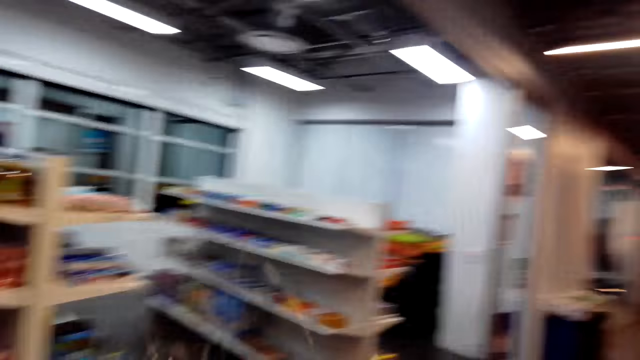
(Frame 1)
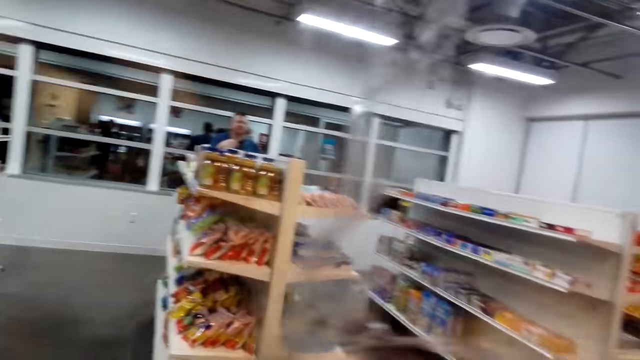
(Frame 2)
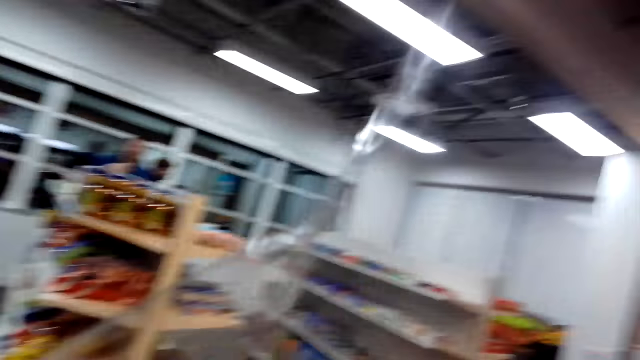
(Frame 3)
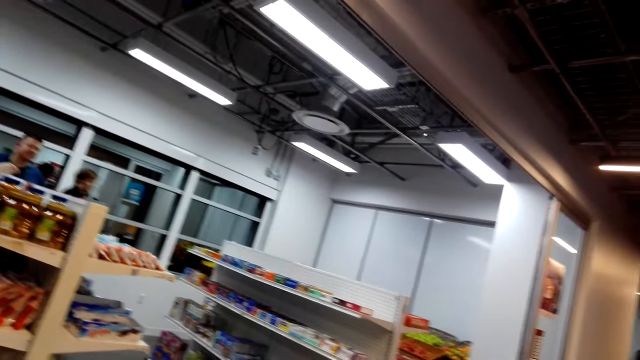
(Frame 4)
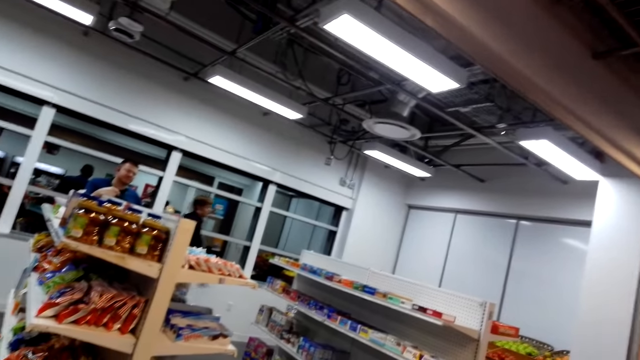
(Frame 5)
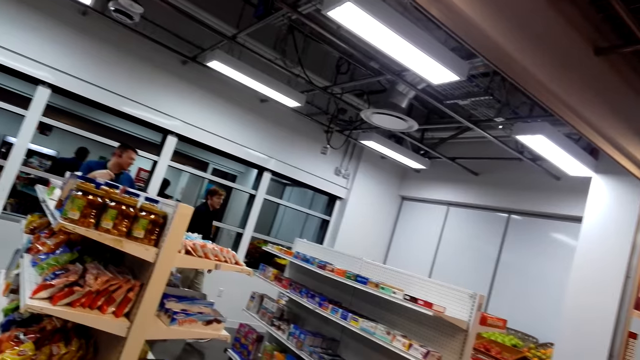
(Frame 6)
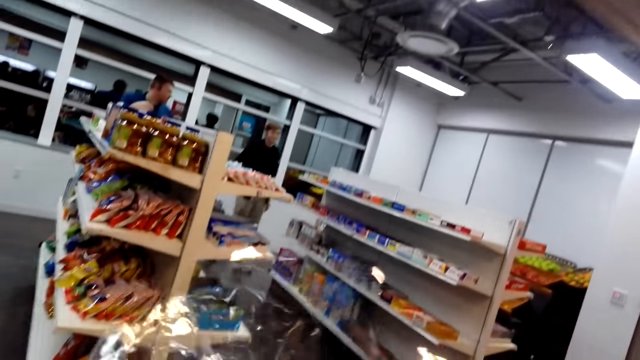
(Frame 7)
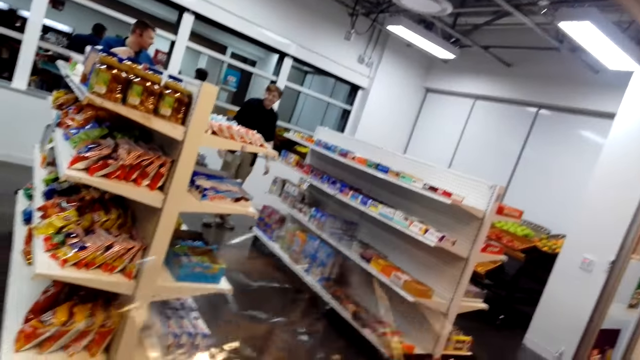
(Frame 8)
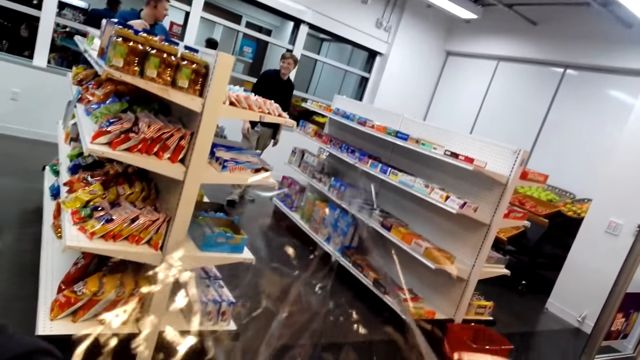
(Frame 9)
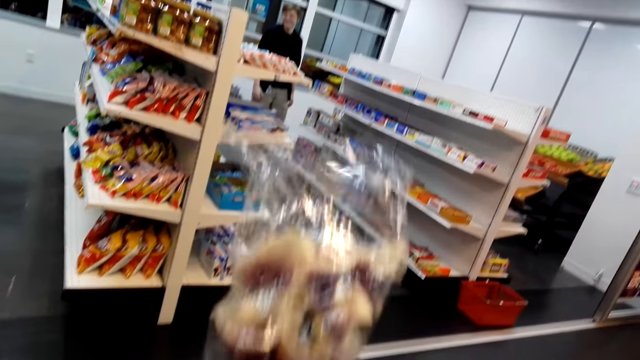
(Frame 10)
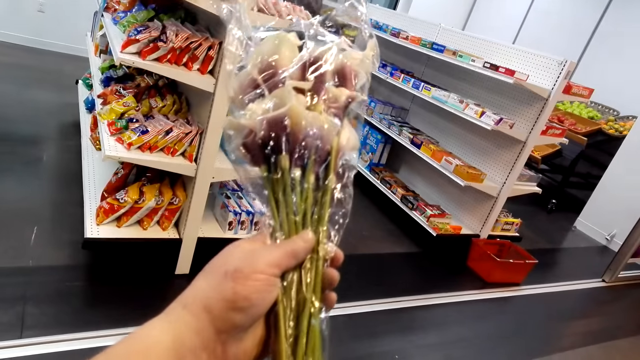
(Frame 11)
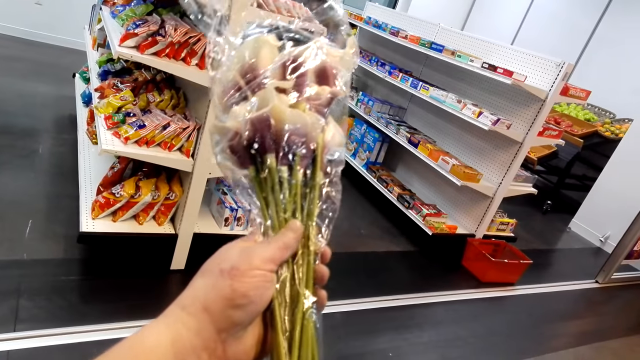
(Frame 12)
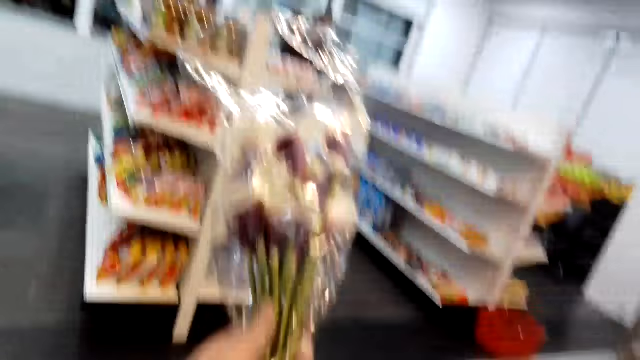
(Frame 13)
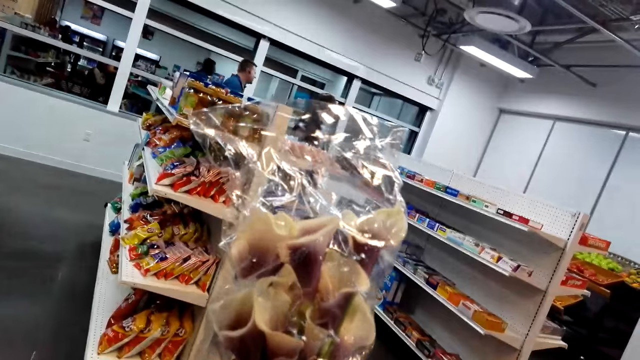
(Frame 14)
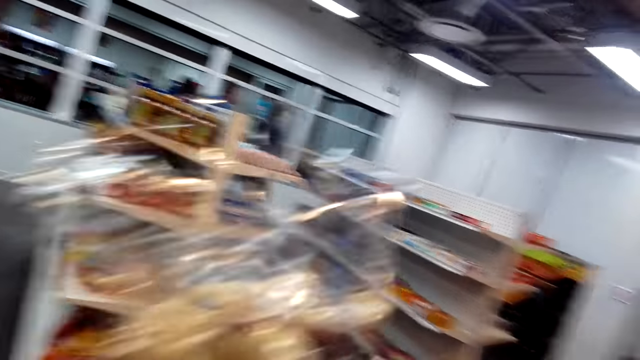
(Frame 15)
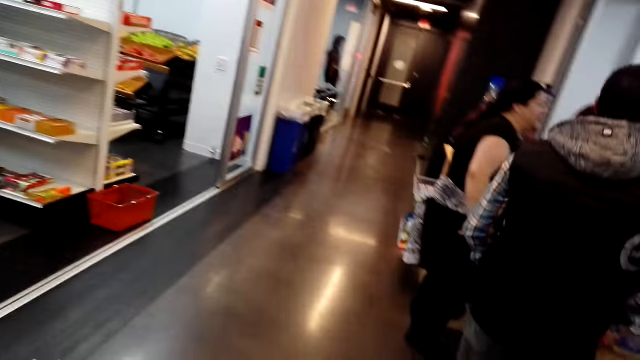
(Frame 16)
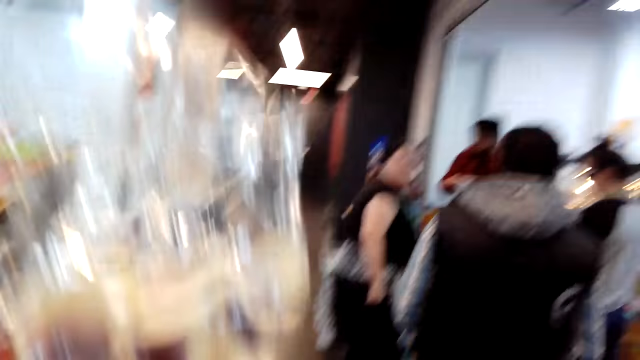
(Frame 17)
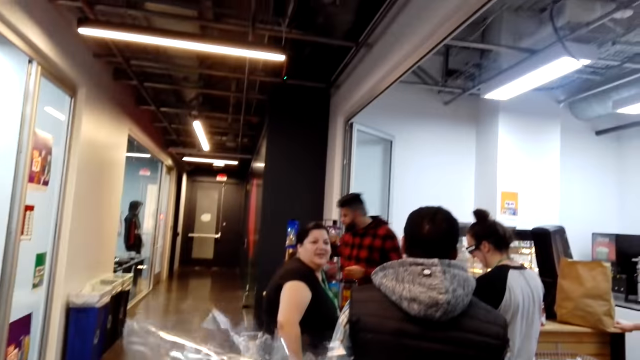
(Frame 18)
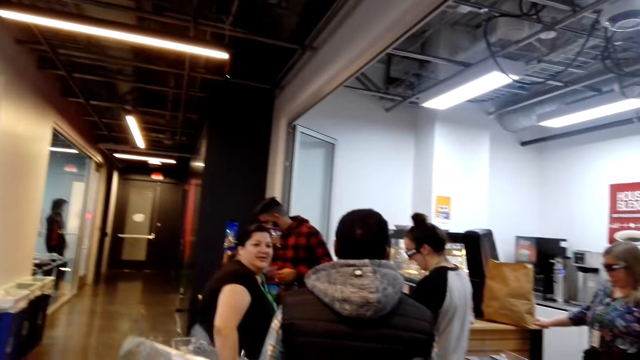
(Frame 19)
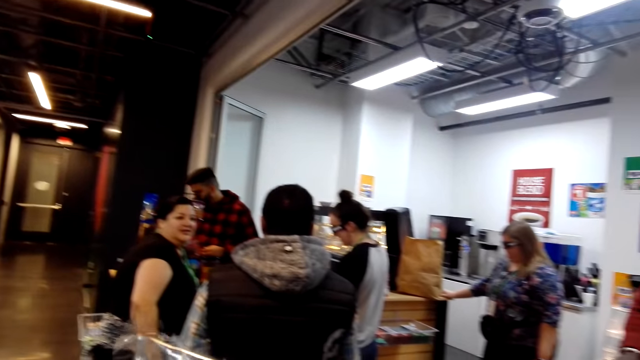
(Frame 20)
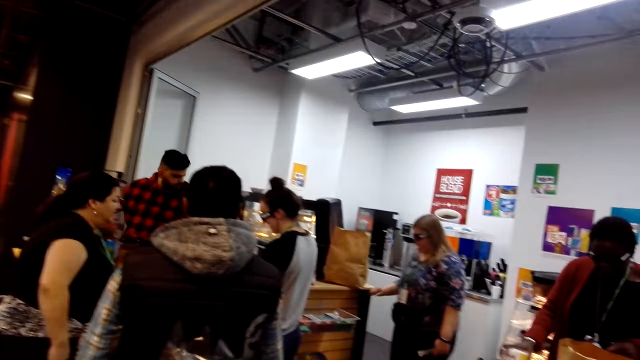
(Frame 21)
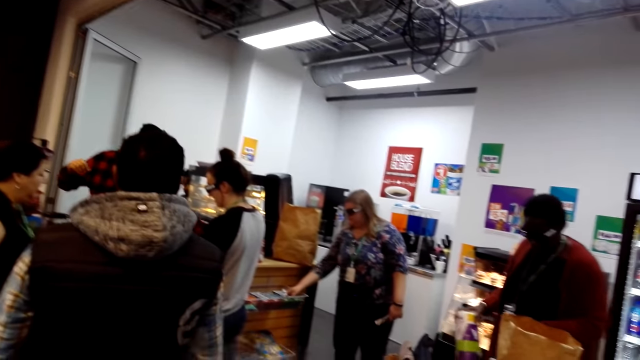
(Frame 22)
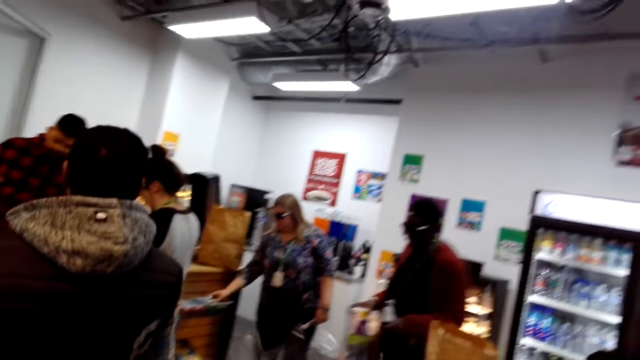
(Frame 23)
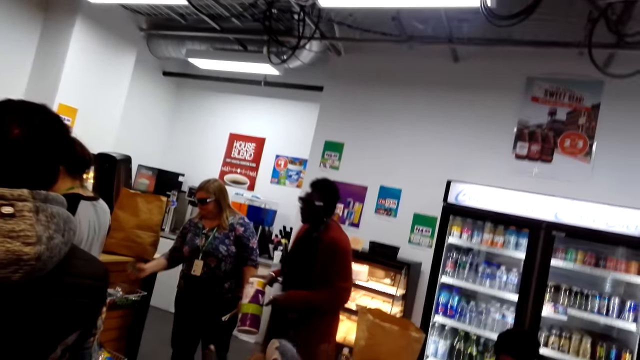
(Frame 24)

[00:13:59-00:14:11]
The camera wearer looks around. A man steps forward. Another man looks at the shelf. The camera wearer looks at the flower. The second man steps forward. The camera wearer looks around. A third man looks at something. A lady looks at the camera wearer. The camera wearer looks around.

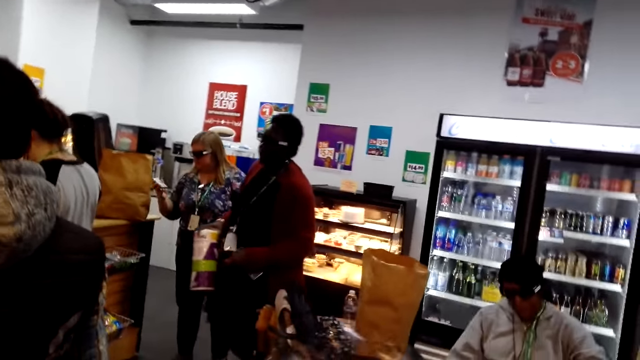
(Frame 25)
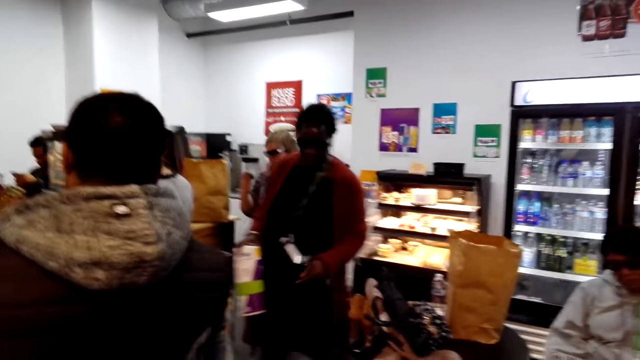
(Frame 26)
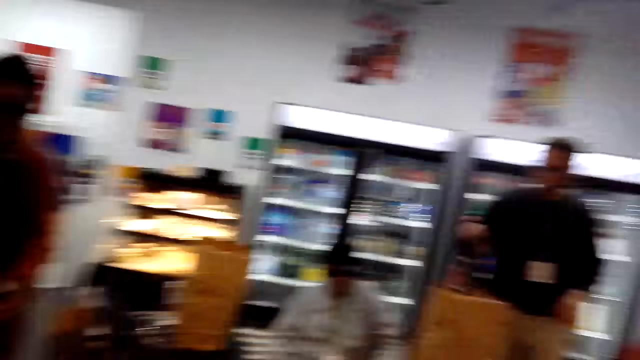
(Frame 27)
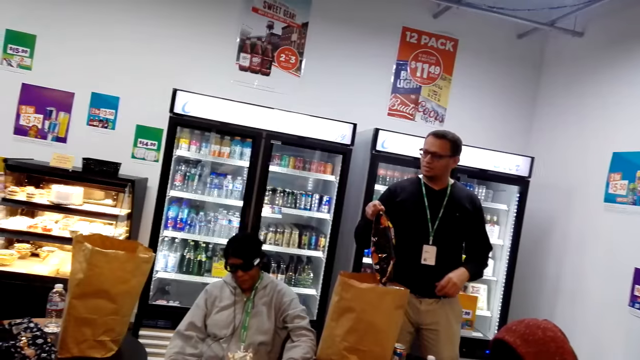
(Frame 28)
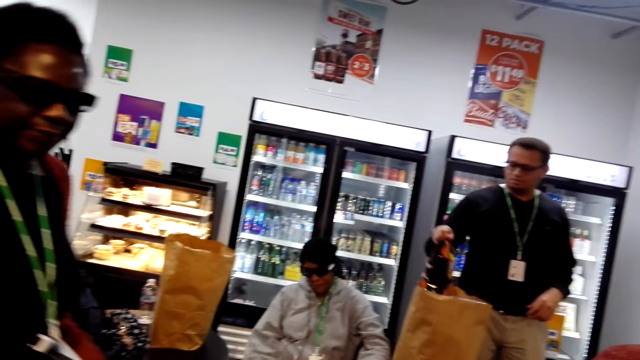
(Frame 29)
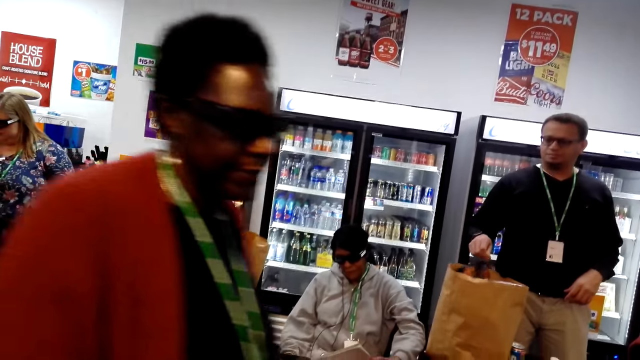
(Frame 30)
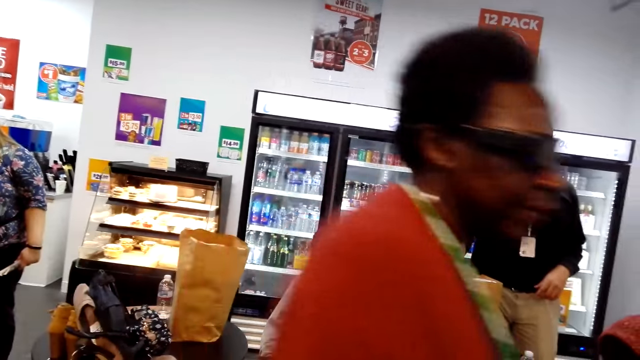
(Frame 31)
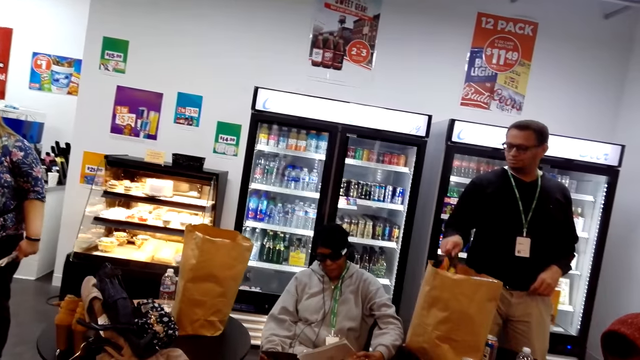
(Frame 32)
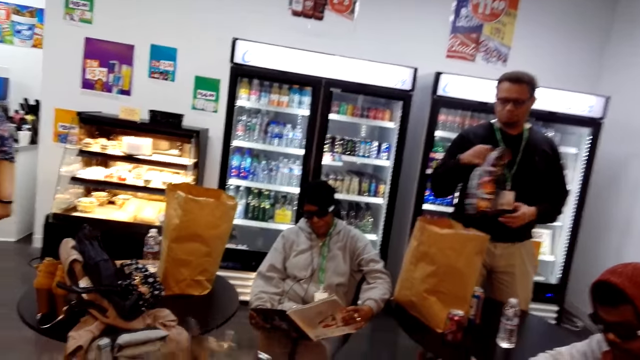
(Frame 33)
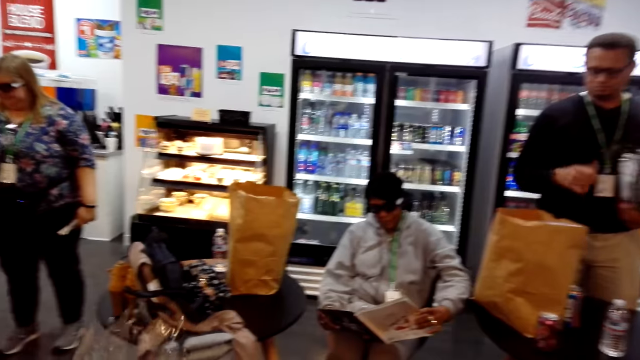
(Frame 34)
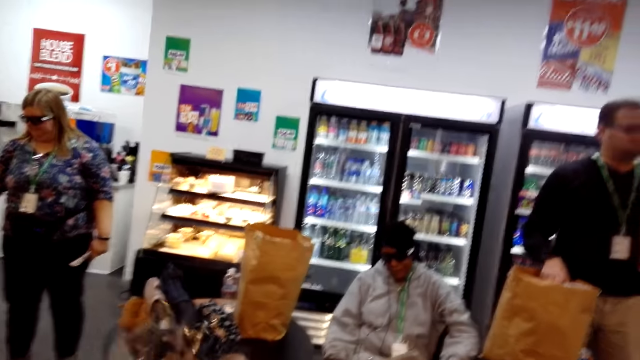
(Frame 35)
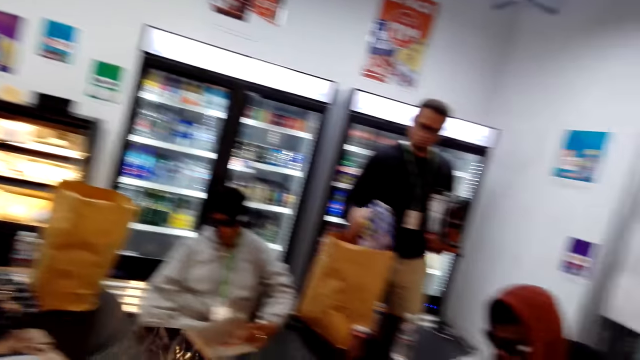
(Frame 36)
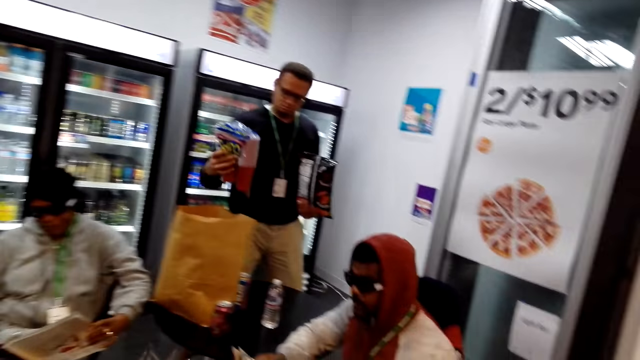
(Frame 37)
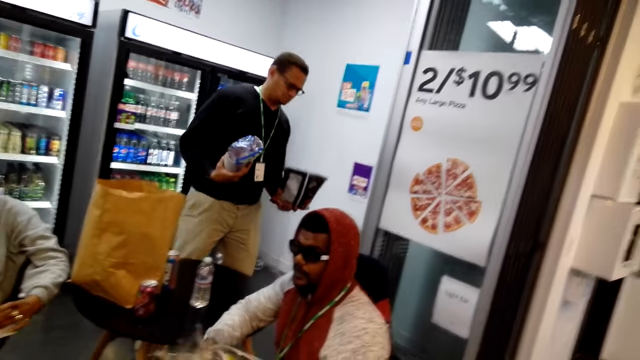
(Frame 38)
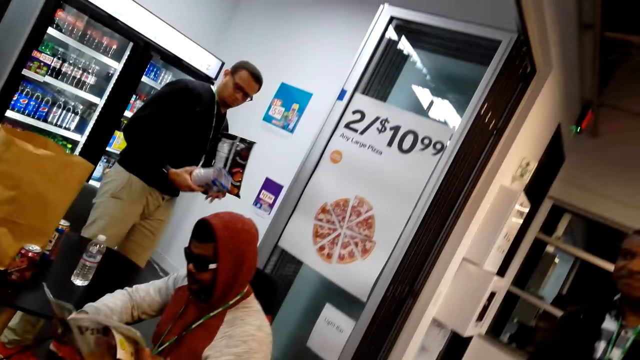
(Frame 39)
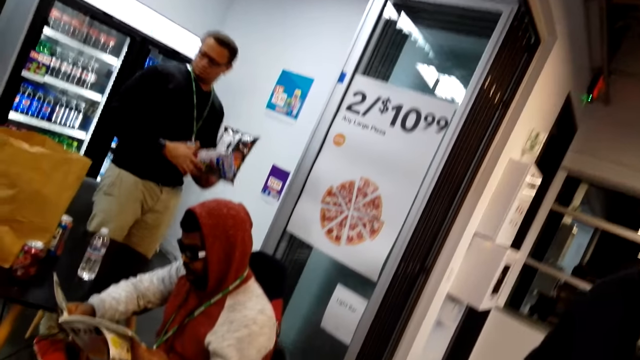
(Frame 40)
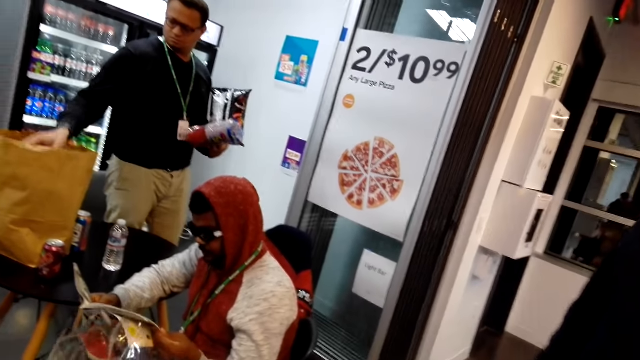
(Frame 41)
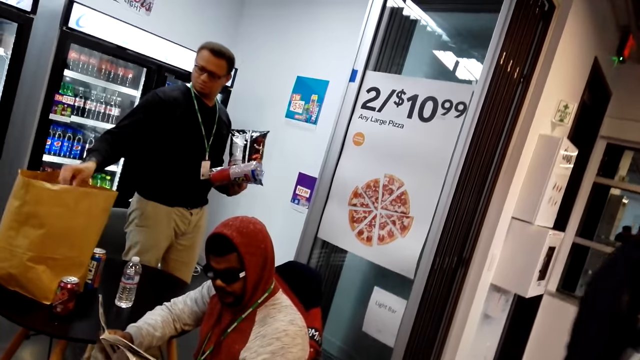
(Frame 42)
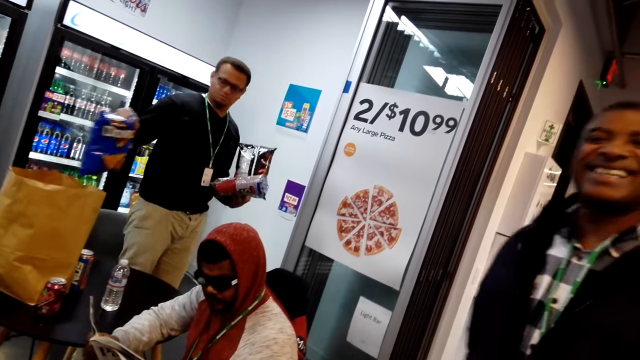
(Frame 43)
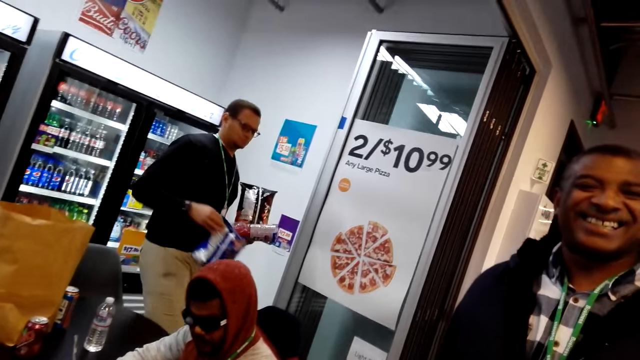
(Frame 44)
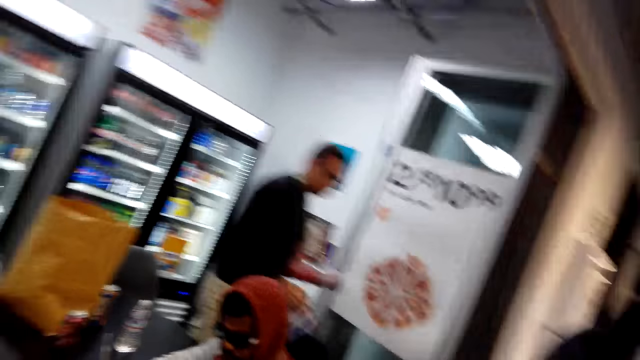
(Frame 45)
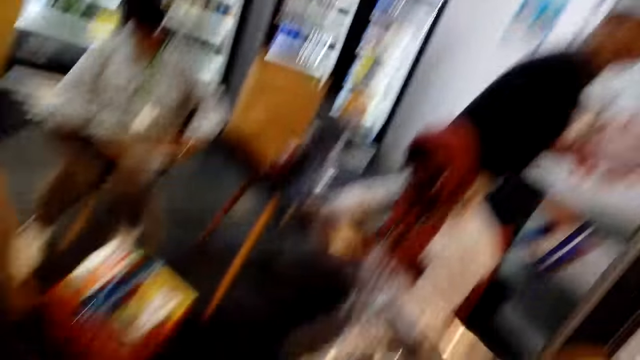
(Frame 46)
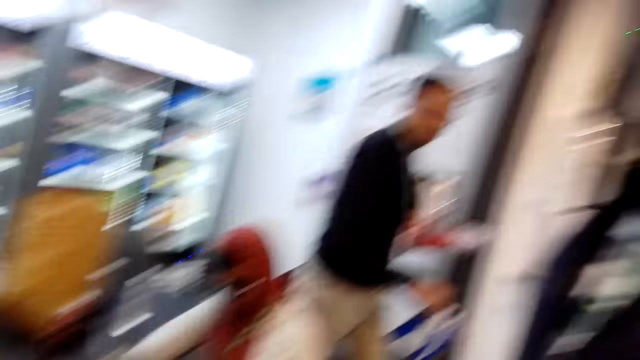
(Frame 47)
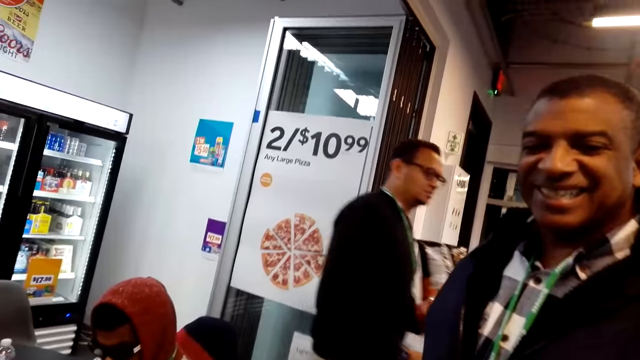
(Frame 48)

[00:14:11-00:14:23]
A lady steps forward. A man puts the packet in the sack. Another lady looks around. The man passes the packet to the left hand. The camera wearer walks around. The man picks up the packet. The man steps forward. Another man looks around. The first man passes the packet to the left hand. The first man picks up the packet. Another man looks at the camera wearer. The first man steps forward. The camera wearer talks with others.
